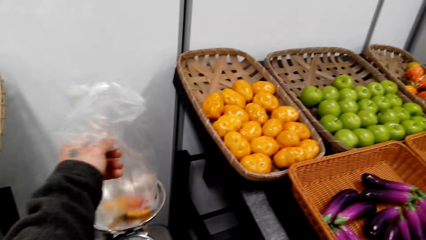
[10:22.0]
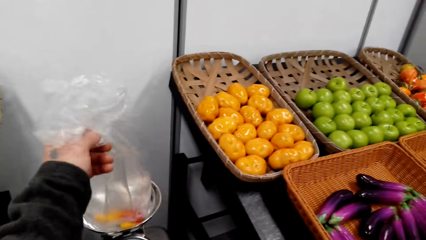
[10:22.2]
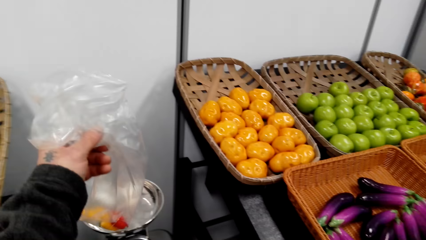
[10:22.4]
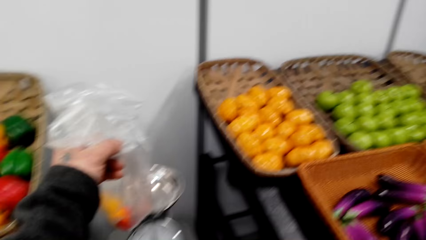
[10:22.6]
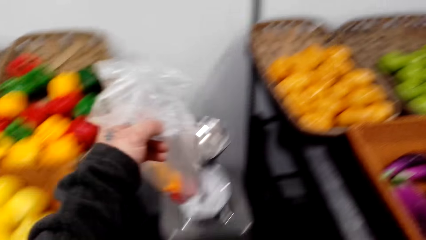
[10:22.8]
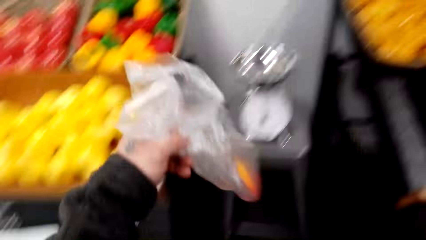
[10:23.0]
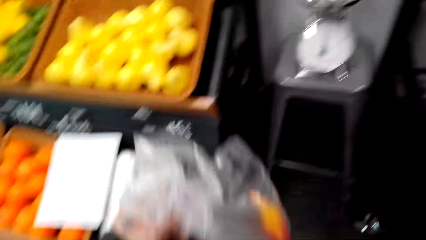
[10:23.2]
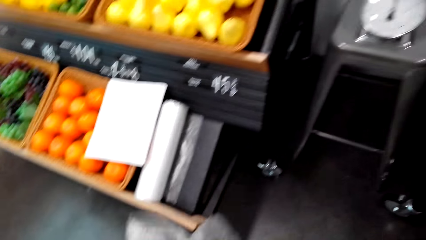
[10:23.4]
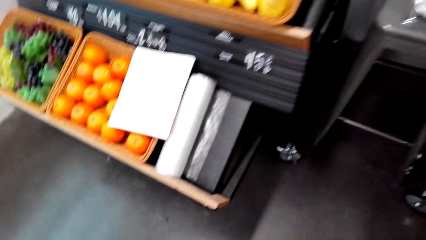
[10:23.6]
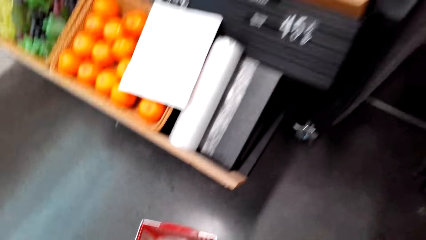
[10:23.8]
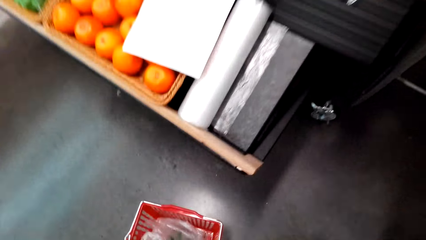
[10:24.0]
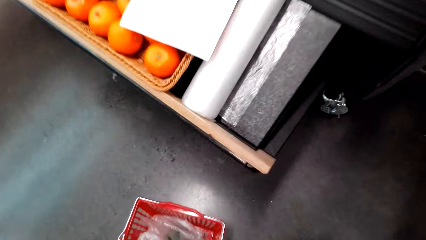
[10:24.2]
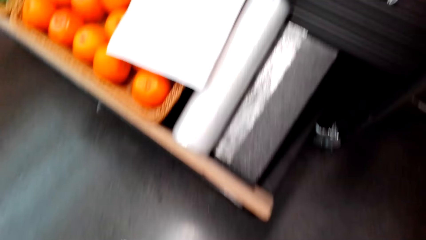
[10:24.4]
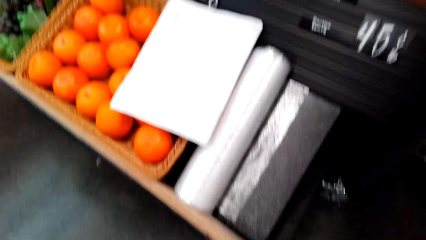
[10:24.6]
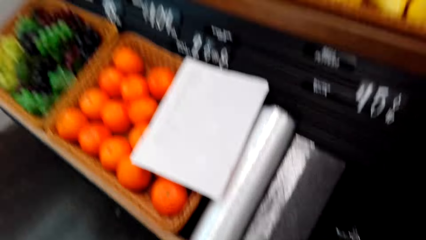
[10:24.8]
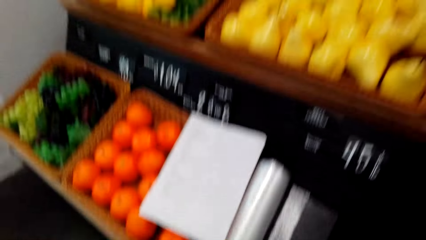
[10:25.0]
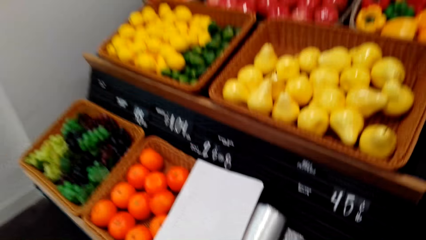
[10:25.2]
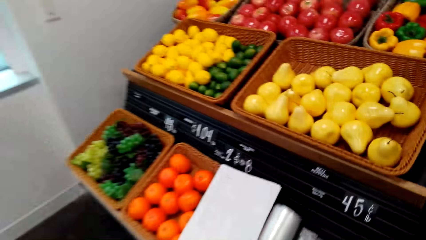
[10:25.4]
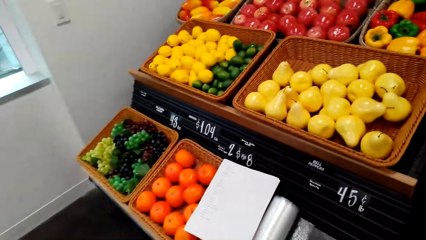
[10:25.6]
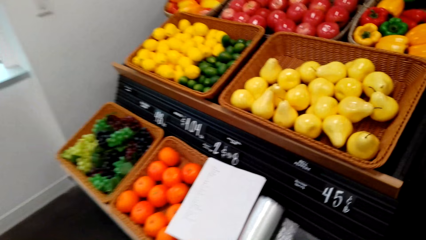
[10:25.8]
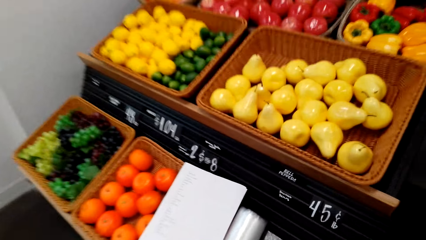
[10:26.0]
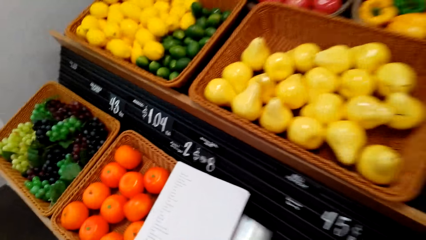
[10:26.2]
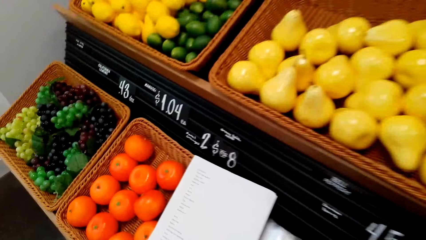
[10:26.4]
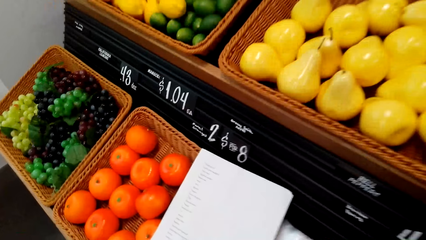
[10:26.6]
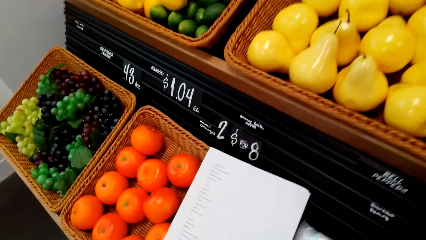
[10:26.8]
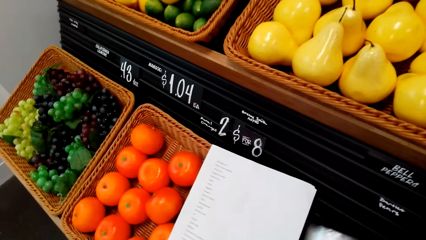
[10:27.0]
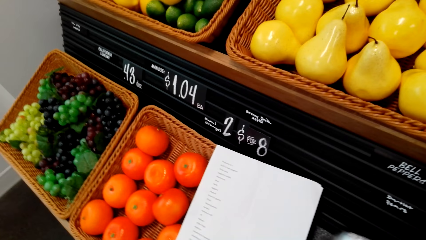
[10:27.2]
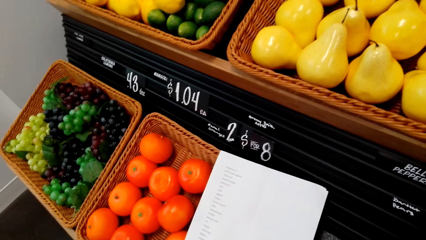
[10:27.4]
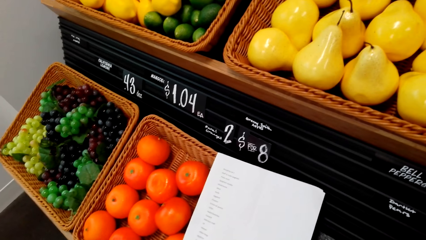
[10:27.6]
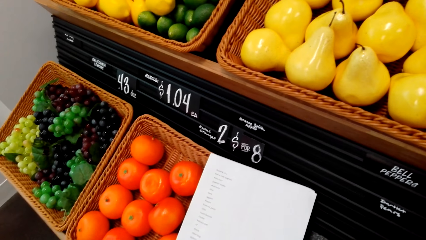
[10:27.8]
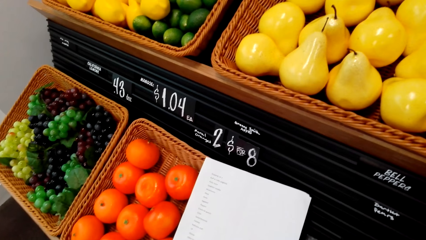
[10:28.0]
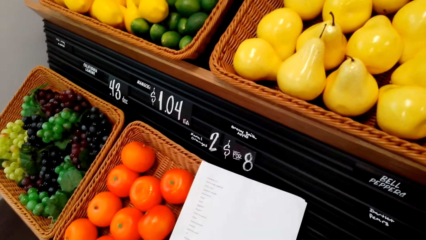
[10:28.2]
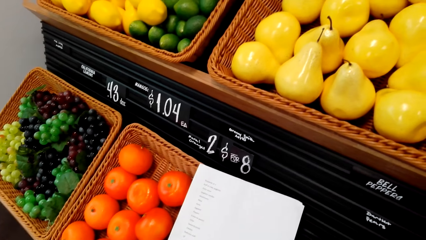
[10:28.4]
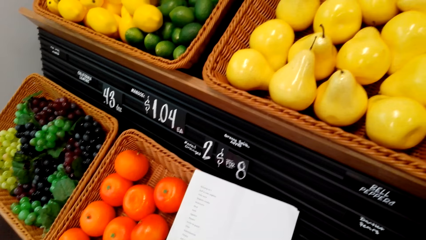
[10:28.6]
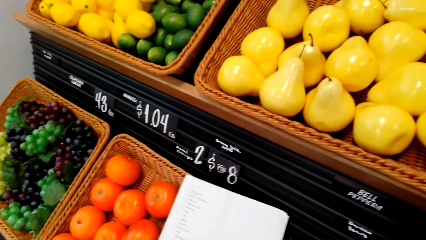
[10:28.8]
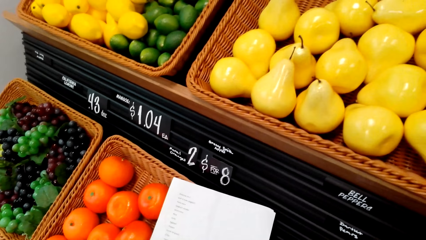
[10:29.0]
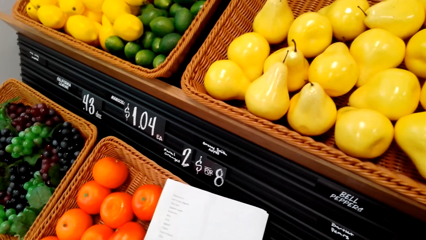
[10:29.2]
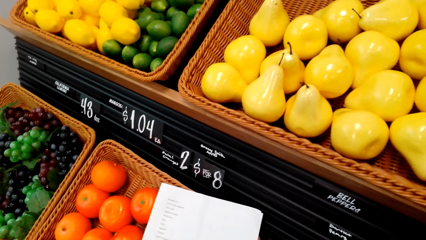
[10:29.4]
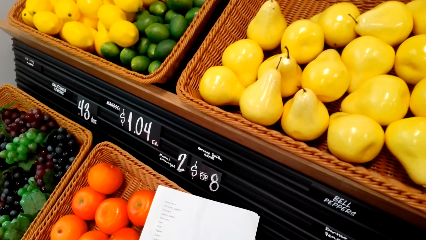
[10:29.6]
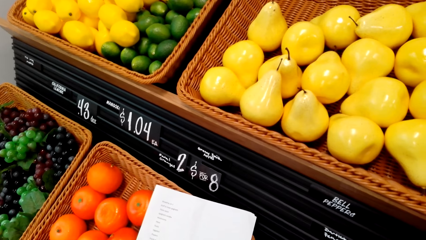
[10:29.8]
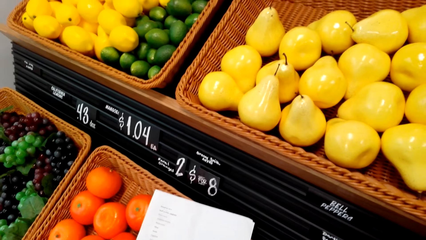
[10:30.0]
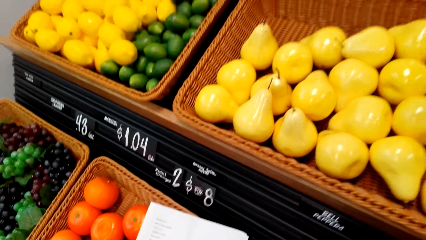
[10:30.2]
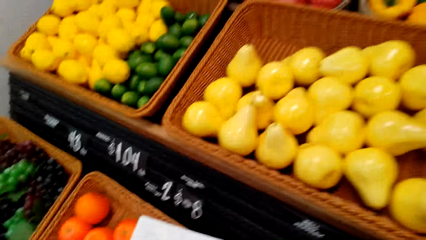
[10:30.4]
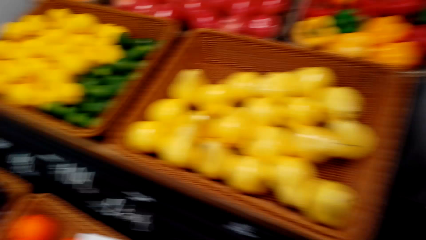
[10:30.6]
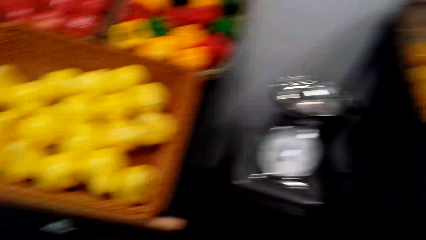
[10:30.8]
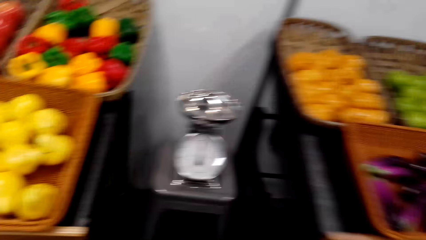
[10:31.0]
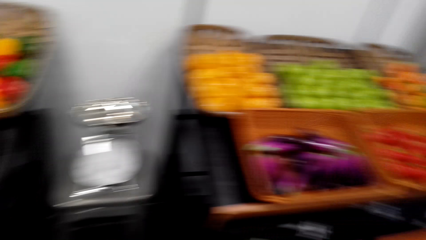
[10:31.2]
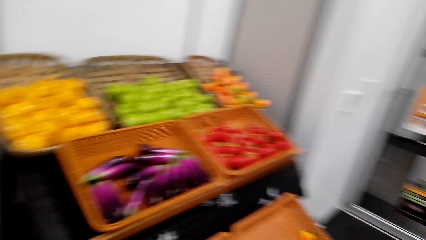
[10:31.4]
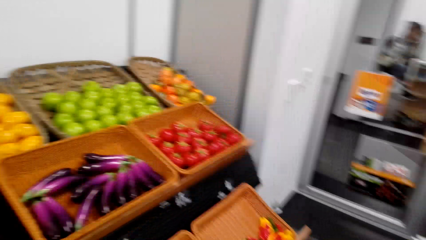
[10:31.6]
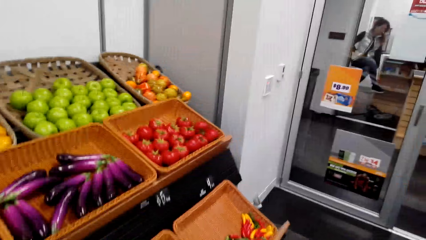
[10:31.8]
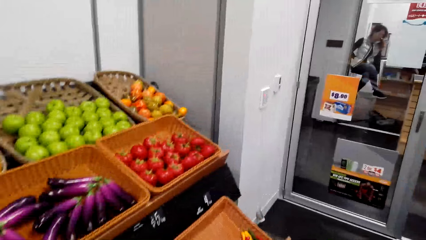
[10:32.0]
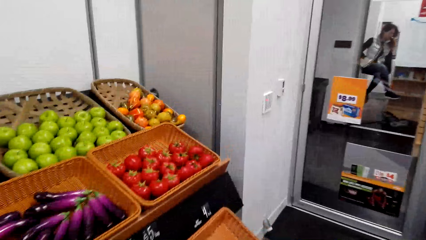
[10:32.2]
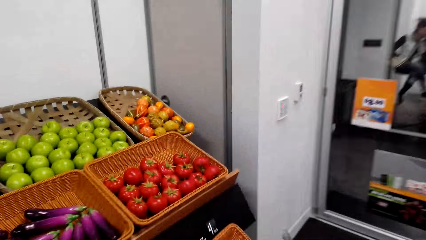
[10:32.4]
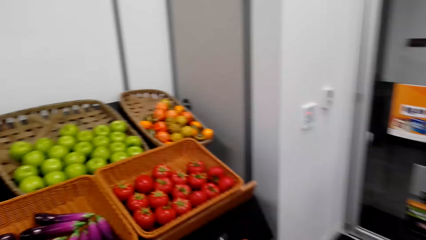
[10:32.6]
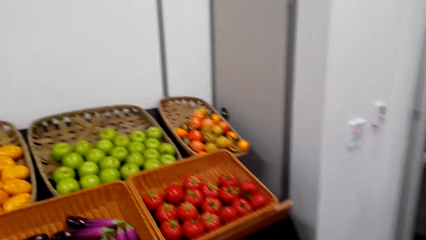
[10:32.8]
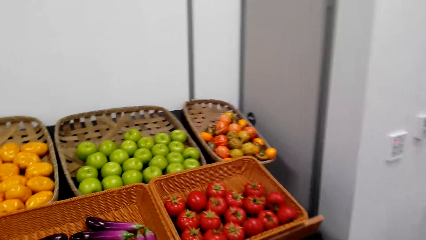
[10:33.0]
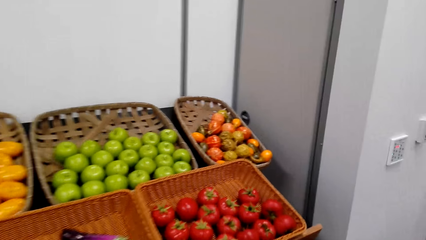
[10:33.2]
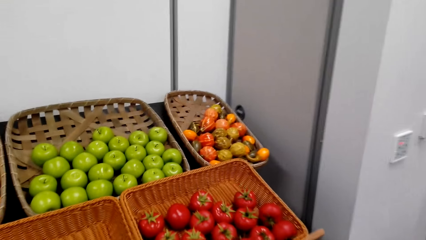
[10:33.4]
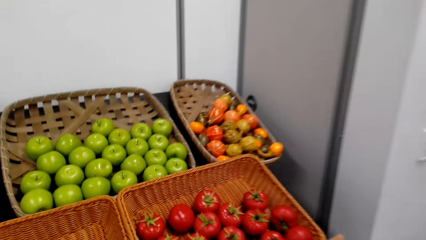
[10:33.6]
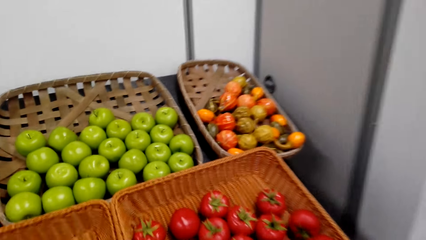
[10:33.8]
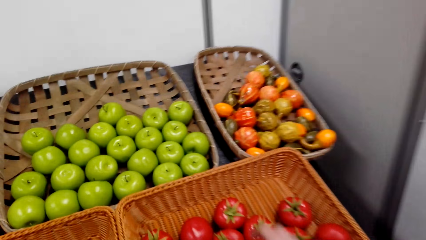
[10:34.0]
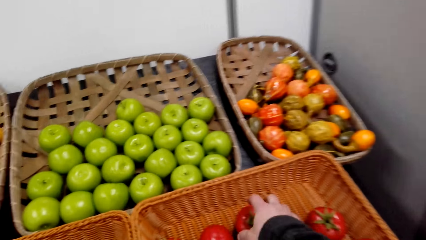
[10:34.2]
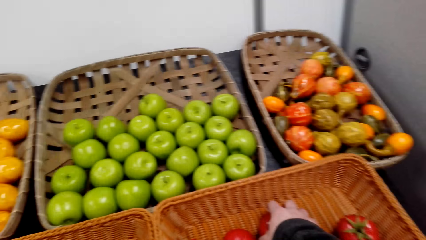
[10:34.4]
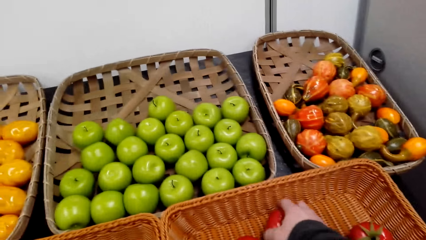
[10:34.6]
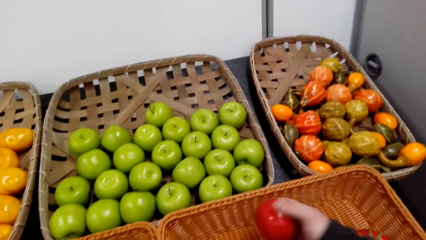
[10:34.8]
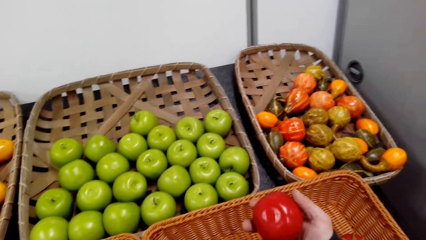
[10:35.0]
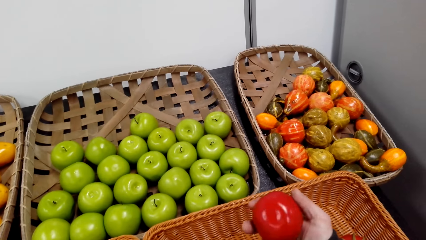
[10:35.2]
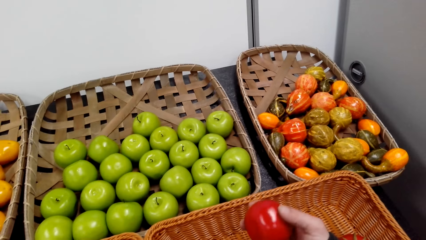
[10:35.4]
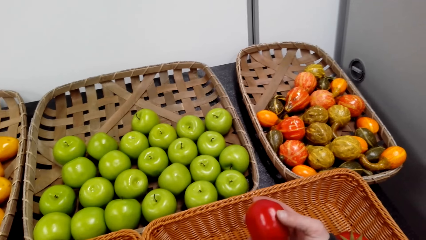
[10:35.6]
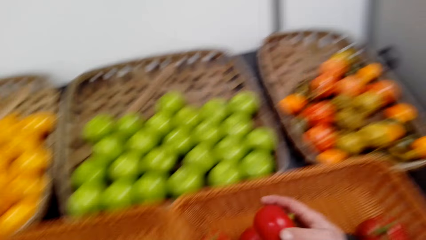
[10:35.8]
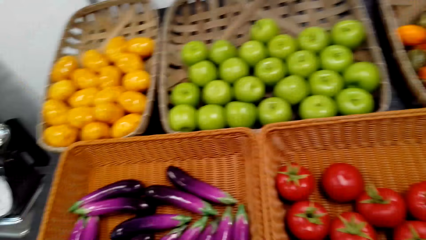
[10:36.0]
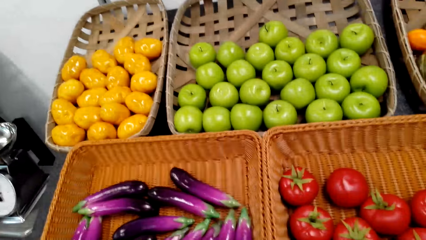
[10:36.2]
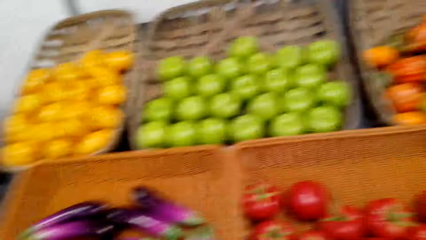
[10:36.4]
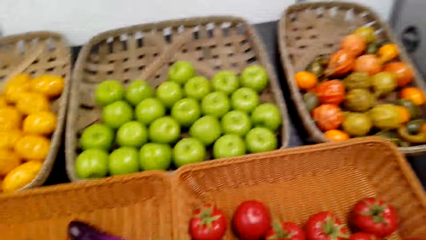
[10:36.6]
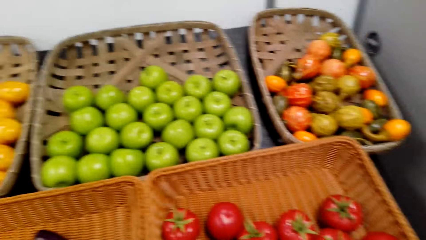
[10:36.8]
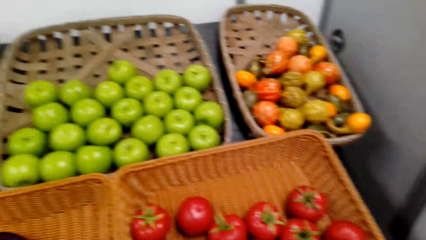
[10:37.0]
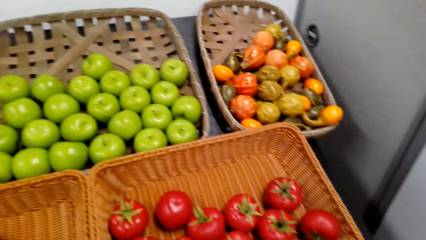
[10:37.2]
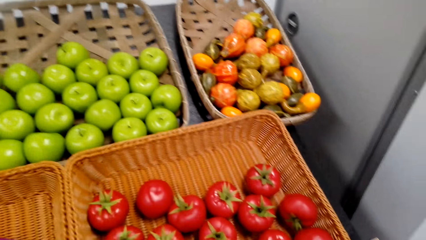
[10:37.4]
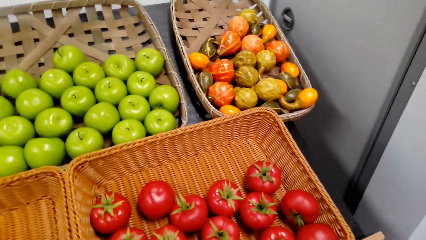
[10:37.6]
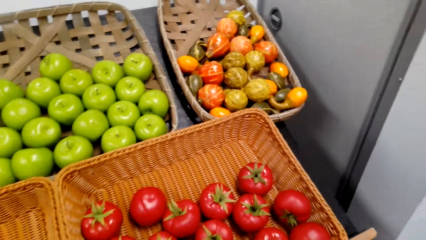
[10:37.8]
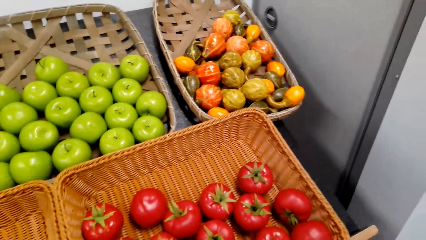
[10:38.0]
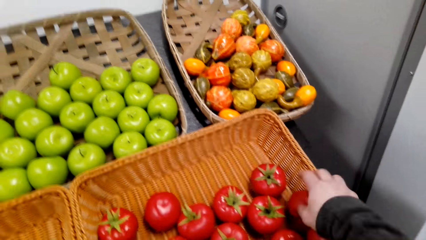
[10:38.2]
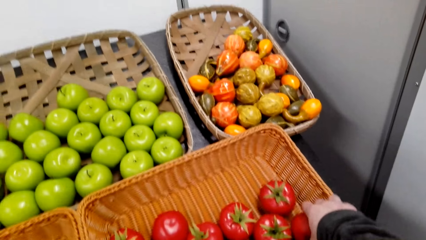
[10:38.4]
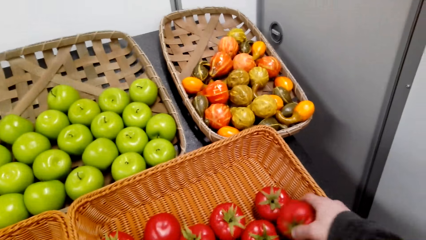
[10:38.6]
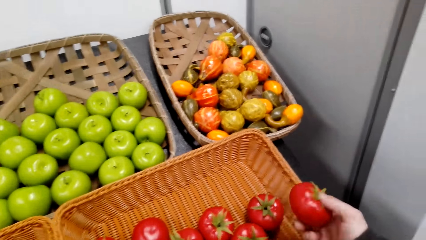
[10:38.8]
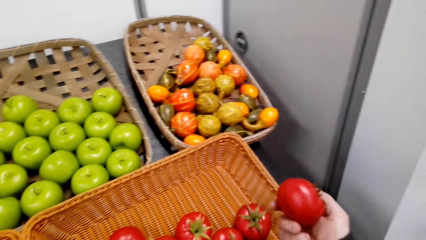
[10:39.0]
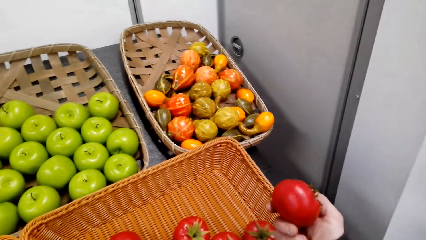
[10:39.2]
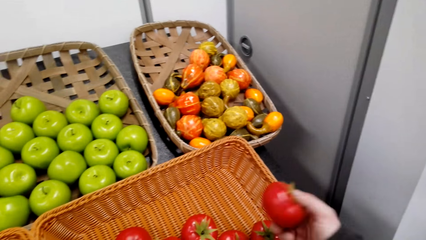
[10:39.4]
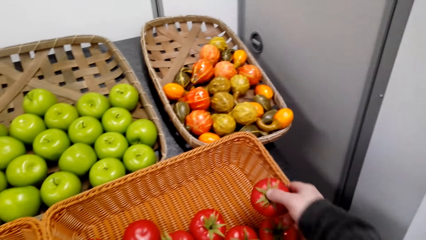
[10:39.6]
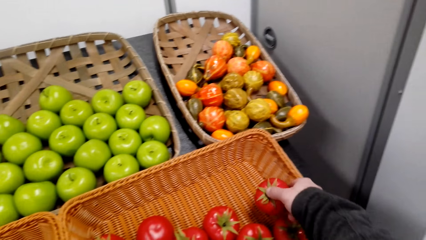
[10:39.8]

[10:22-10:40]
The camera wearer takes the packet of pepper. They put the packet of pepper in the tray. They look around. They pick up the packet. They move the paper. They take the tomato. They put the tomato in the packet. They take the tomato.
